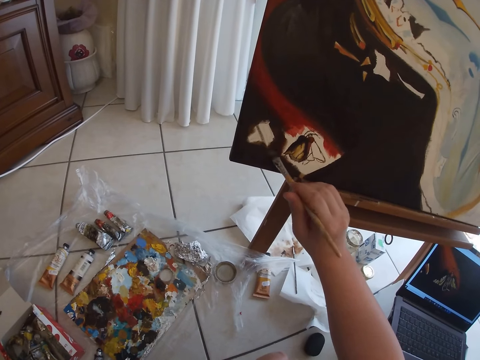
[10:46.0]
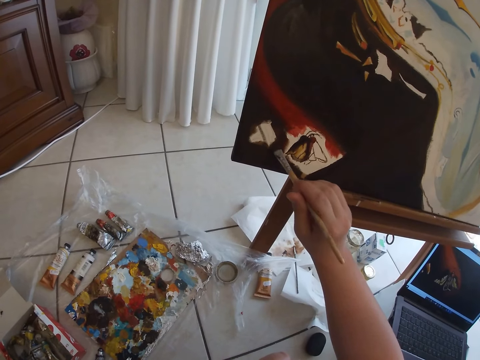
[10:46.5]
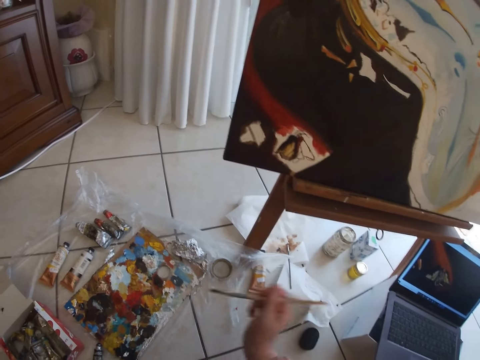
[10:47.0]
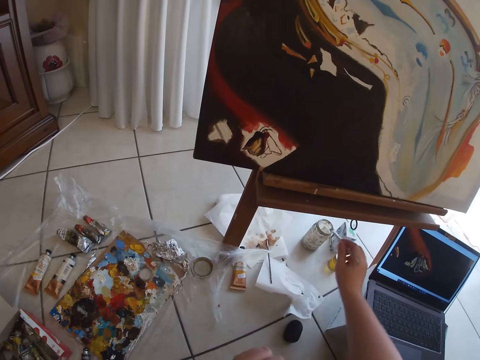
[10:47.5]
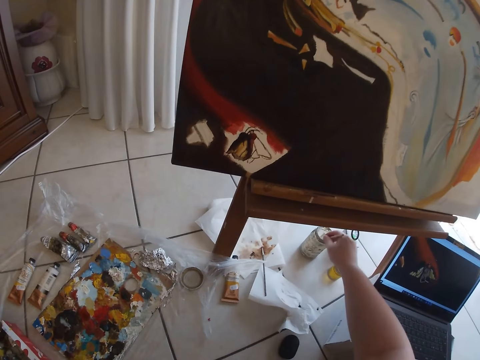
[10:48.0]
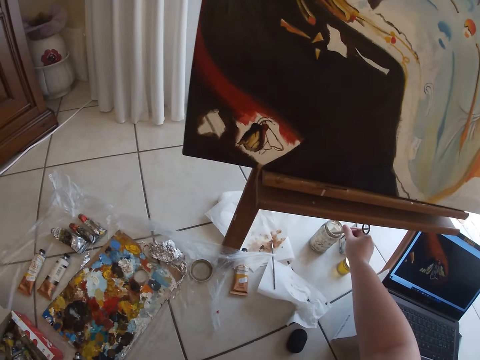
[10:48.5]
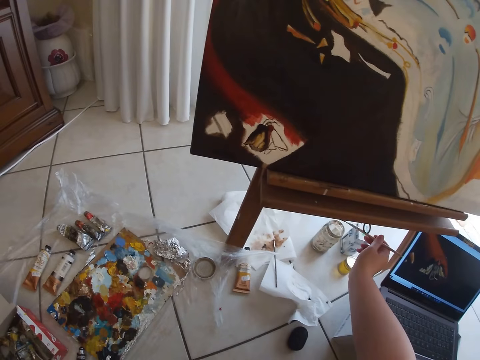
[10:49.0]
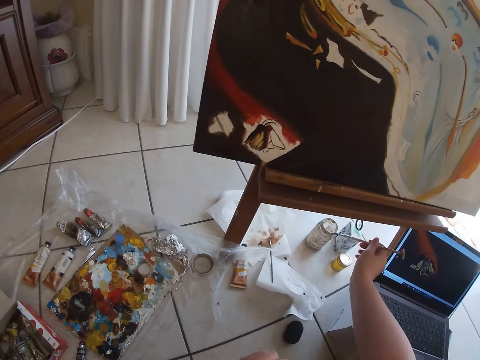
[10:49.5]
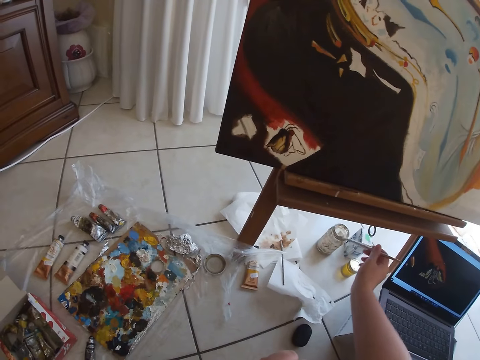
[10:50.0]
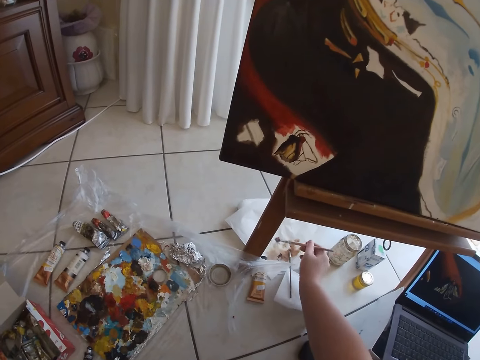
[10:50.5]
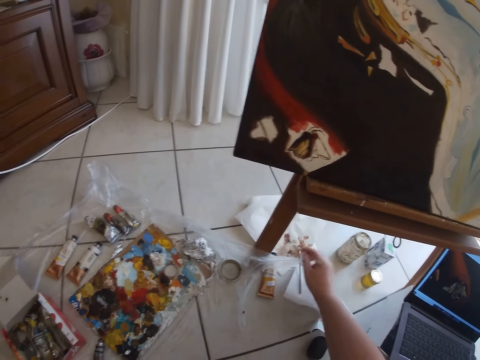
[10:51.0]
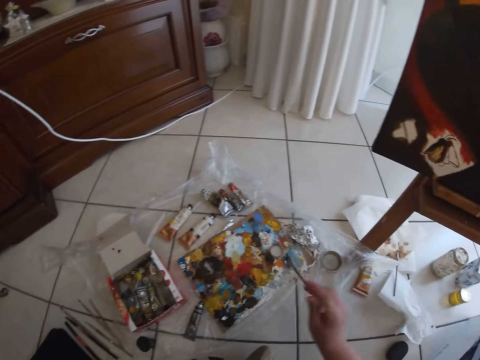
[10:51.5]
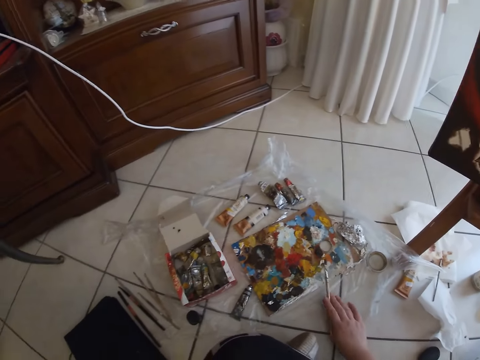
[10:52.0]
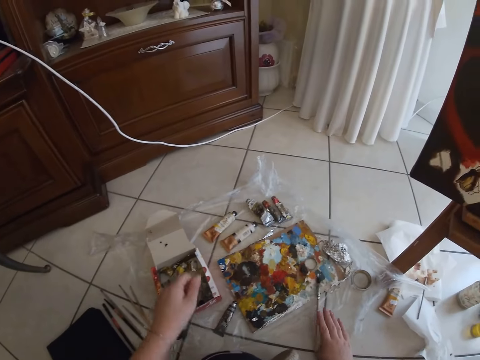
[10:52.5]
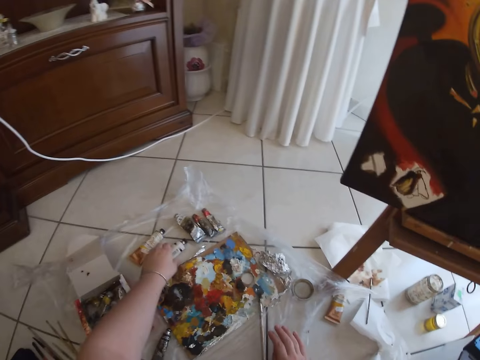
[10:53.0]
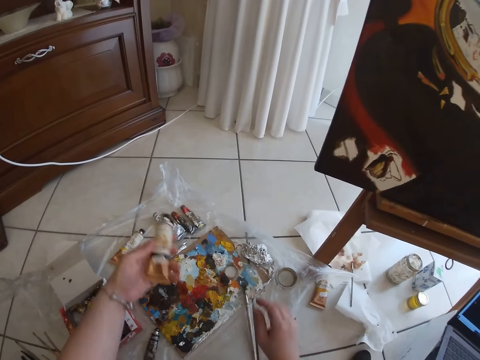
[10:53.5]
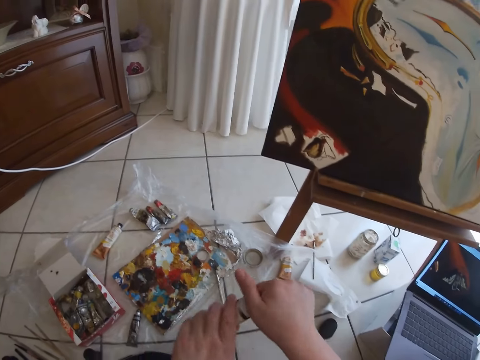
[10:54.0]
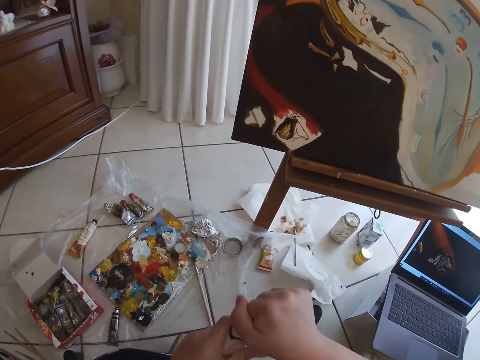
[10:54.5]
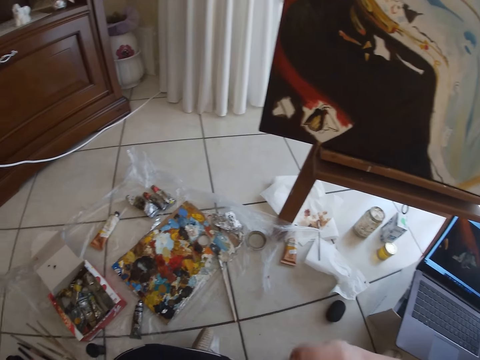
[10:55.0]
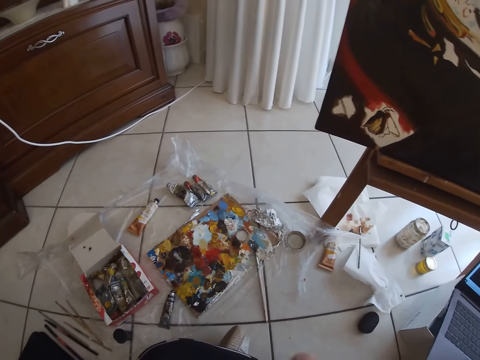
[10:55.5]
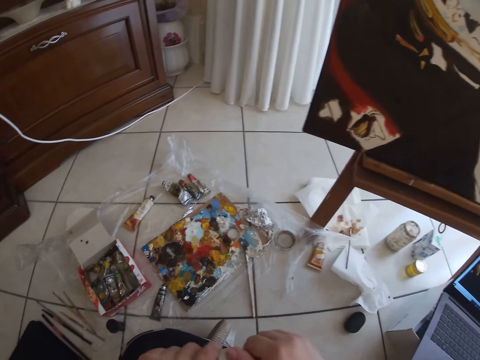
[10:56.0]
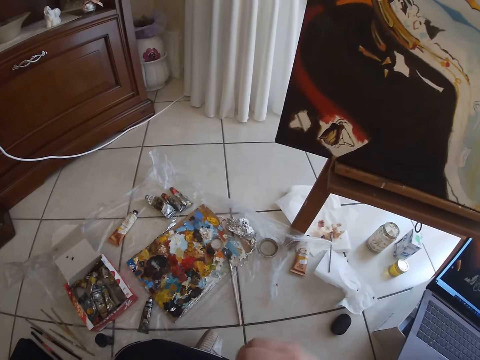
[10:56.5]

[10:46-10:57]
The camera wearer removes the paint brush from the painting. He dips the paint brush into paint. He rinses the painting brush in his right hand in a container on the floor. He removes the paint brush from the paint. He adjusts the painting brush in his right hand on a paper on the floor. He drops the painting brush in his right hand on the floor. He picks up a pack of paint on the floor with his left hand. He opens the pack of paint with his right hand.

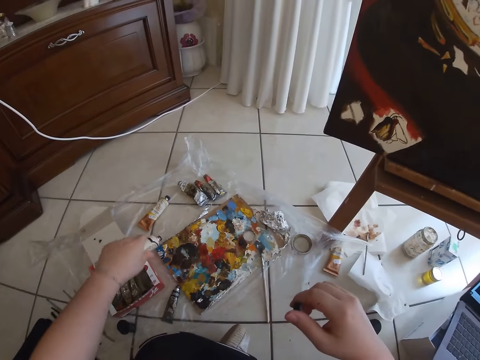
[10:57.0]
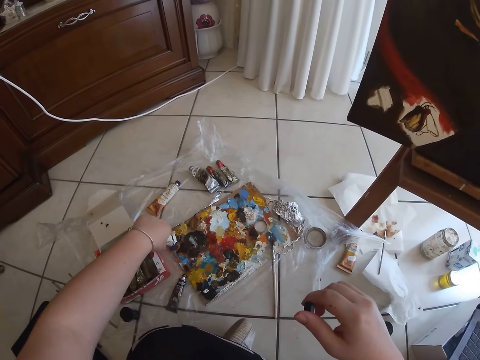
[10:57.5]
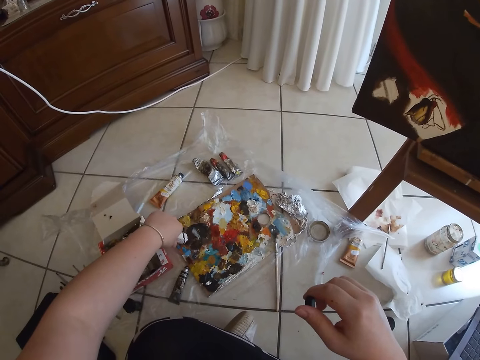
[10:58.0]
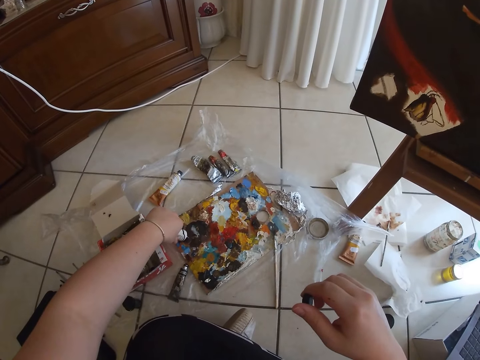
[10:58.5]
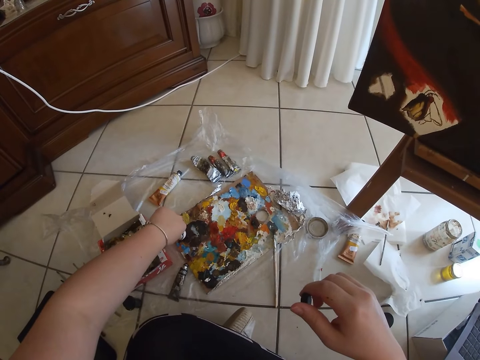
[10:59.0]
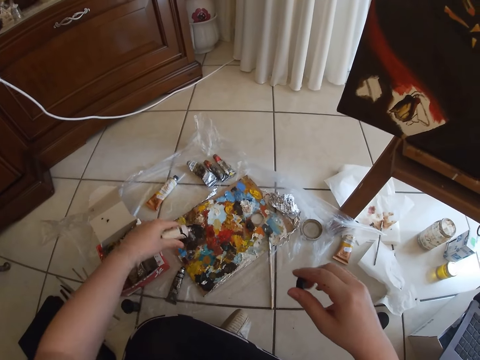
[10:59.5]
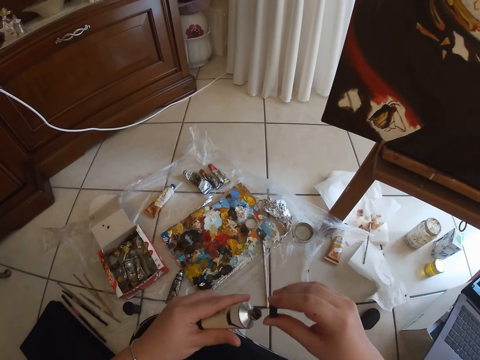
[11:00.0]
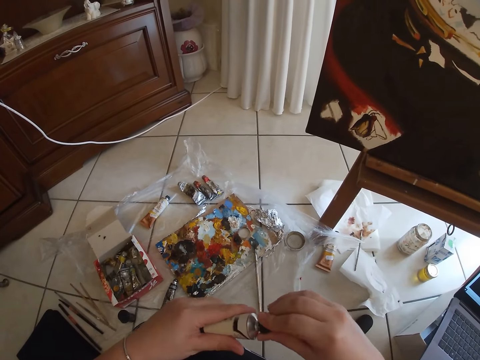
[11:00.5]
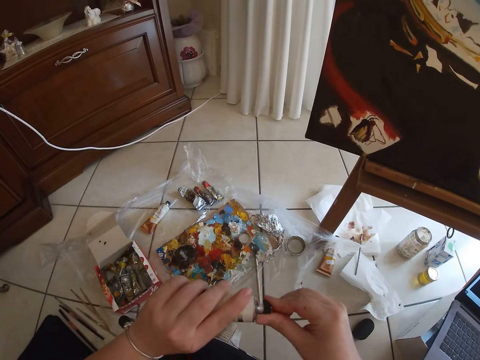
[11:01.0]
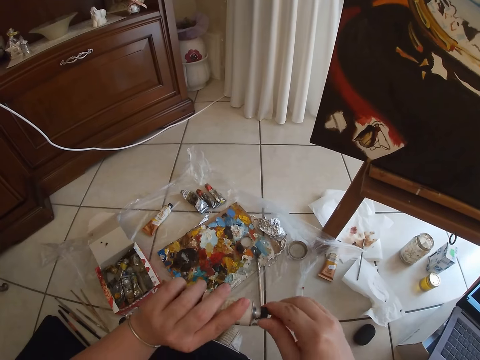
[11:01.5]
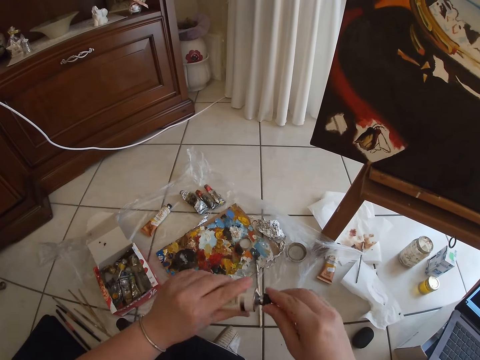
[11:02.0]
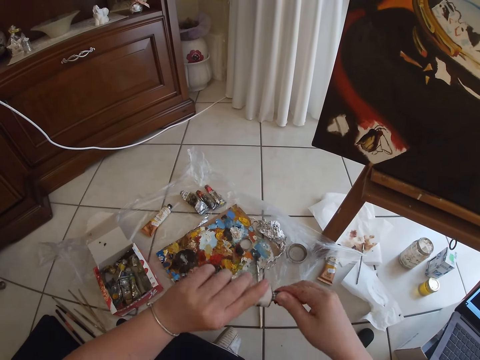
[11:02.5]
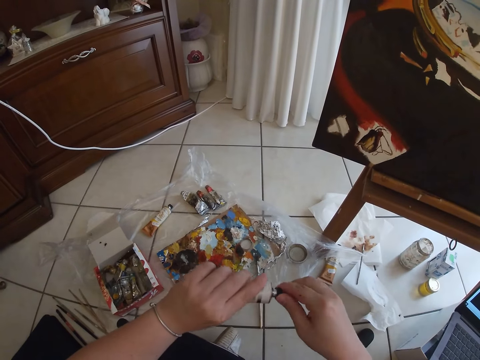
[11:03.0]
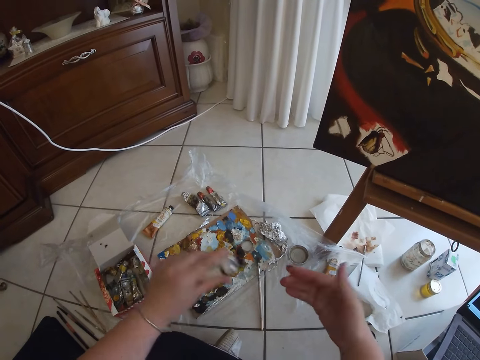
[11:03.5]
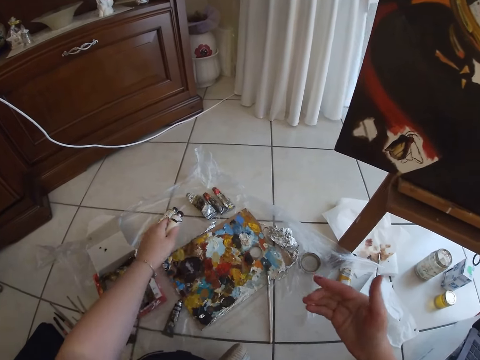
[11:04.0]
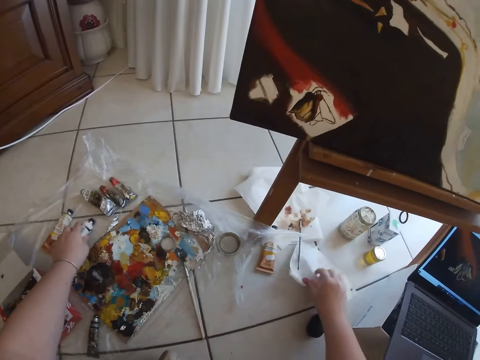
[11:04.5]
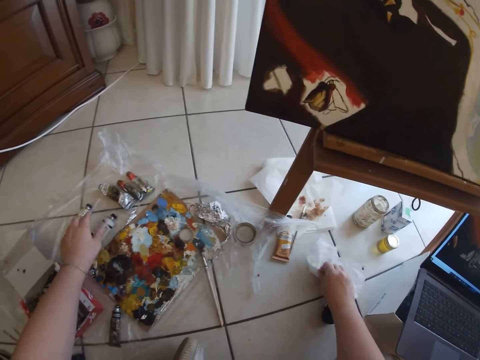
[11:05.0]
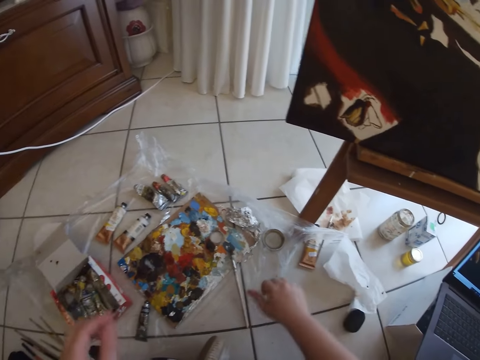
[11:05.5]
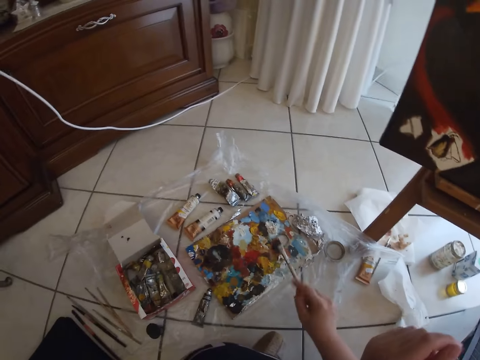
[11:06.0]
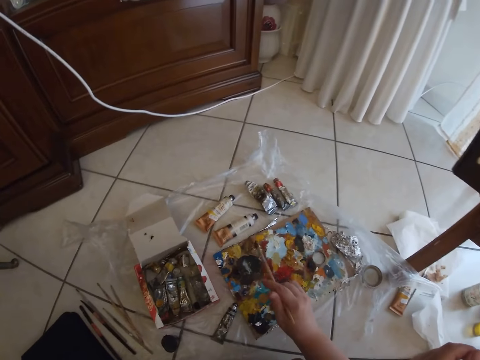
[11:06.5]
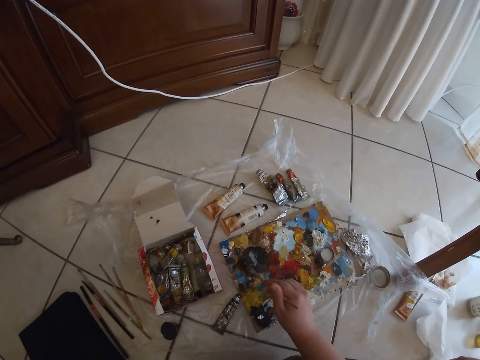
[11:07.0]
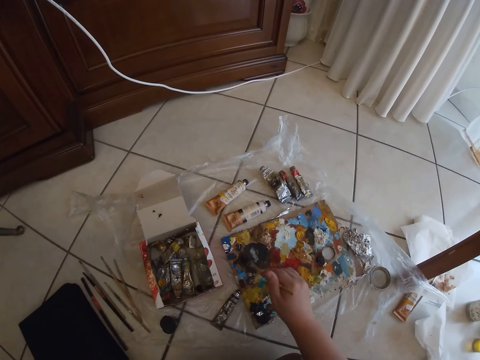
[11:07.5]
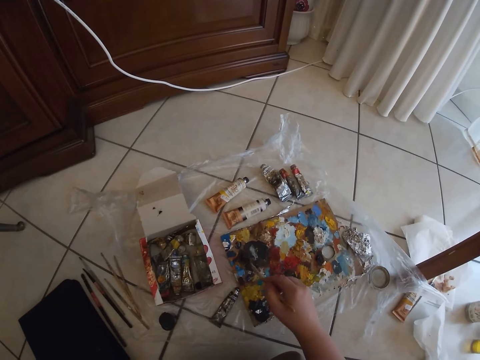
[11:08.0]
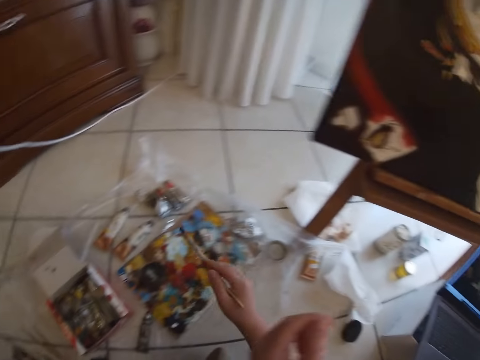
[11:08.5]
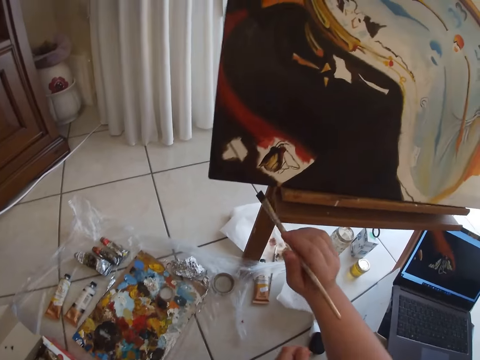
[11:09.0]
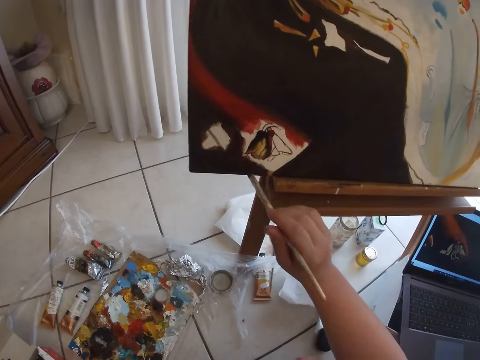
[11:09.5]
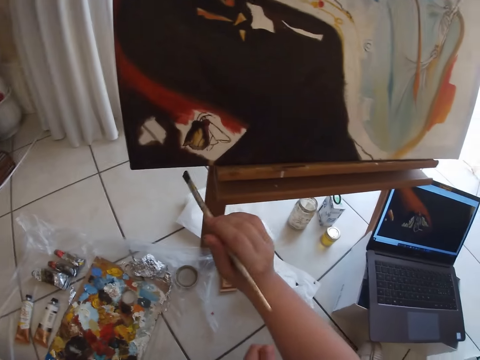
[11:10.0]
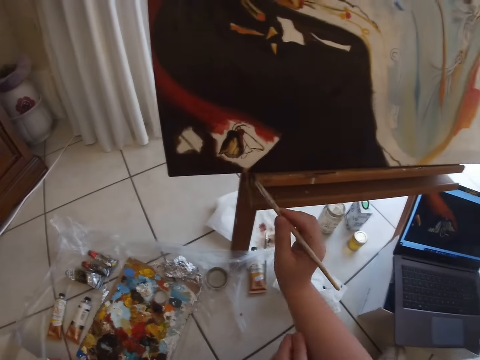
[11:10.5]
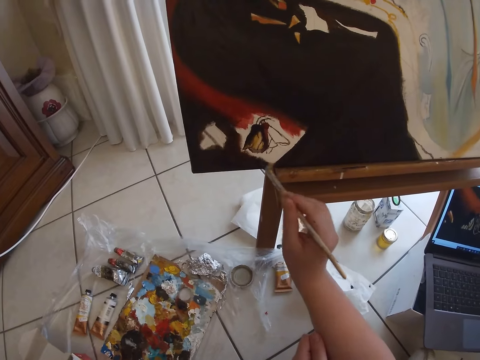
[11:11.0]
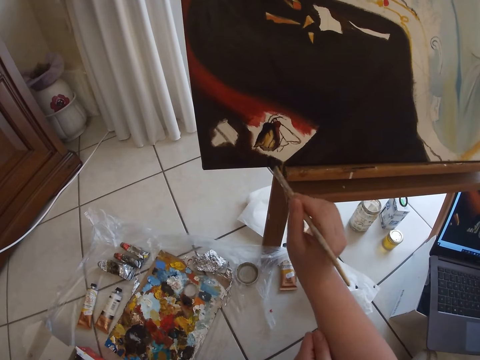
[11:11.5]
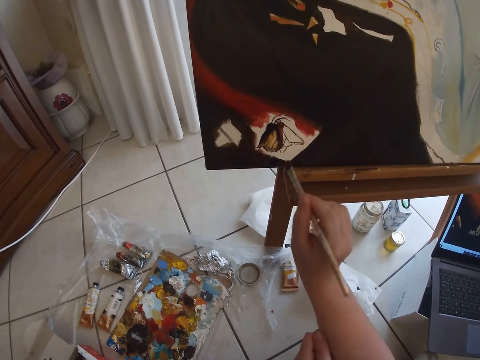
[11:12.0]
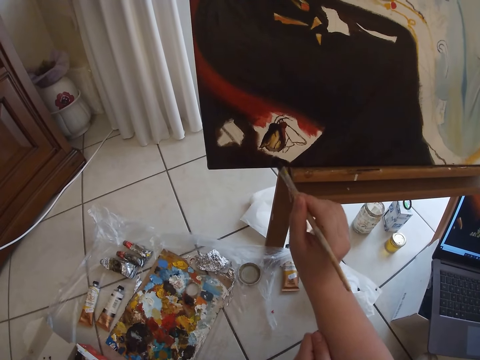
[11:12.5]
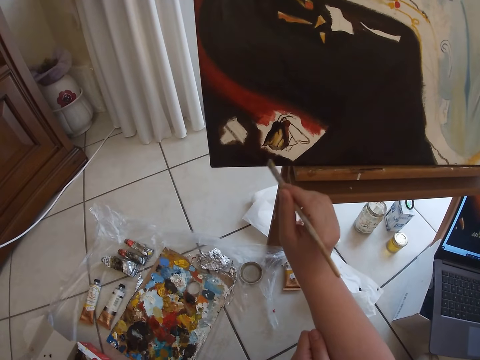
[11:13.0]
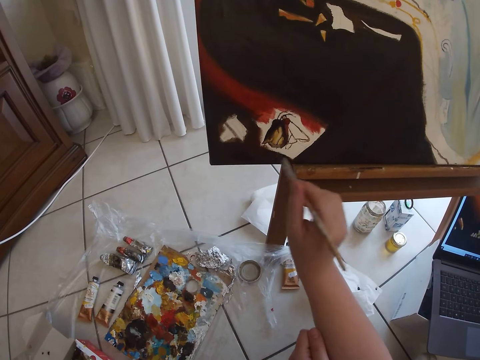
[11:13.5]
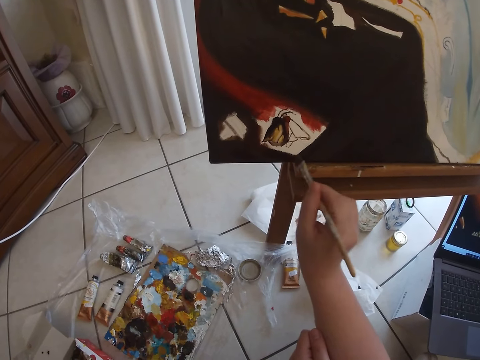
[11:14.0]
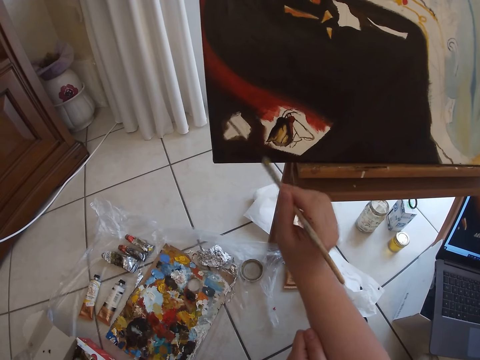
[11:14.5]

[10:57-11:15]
The camera wearer pours the pack of paint or oil paint on a container on the floor with his left hand. He returns the oil paint. He covers the pack of paint with his right hand. He returns the oil paint. He drops the pack of paint on the floor with his left hand. He picks a piece of paper. He cleans his right hand on the paper on the floor. He picks a painting brush on the floor with his right hand. He dips the painting brush in his right hand on a paint on the floor. He paints wall art on a table with the painting brush in his right hand.
